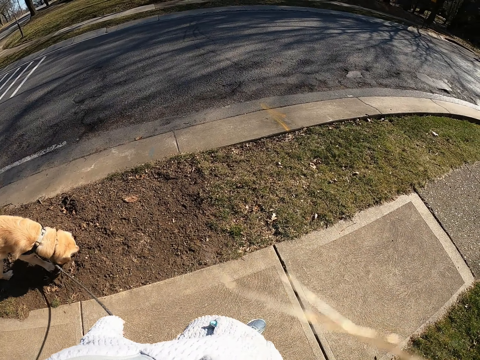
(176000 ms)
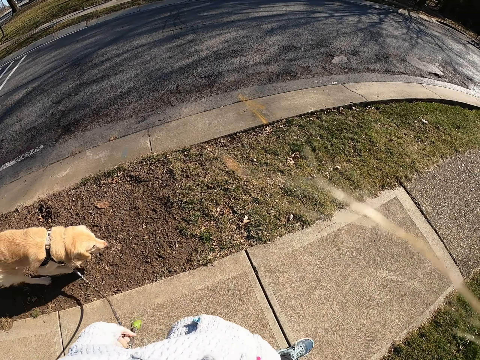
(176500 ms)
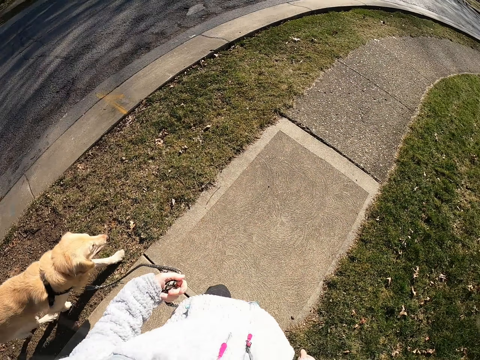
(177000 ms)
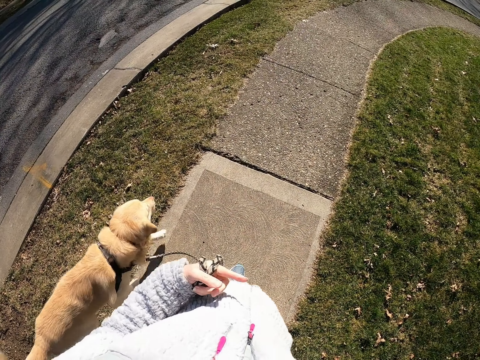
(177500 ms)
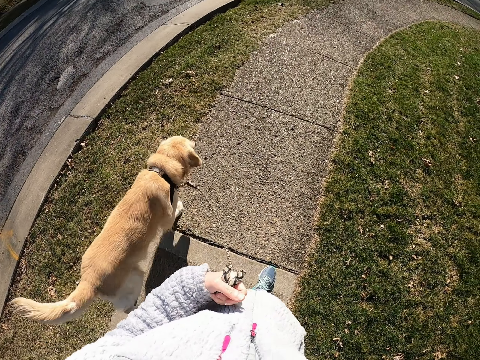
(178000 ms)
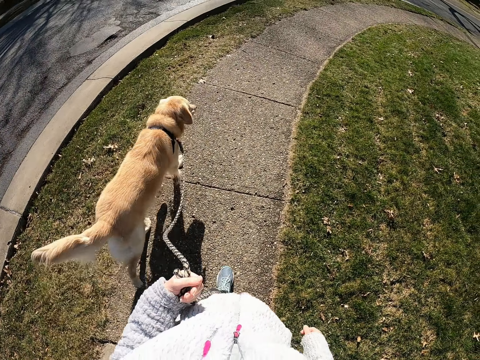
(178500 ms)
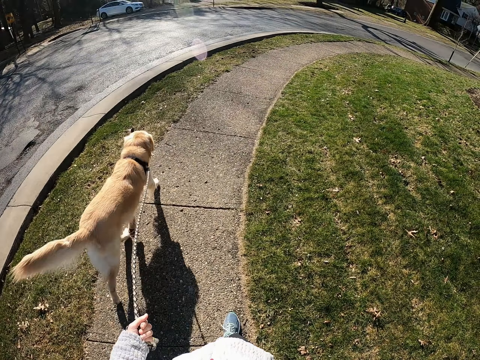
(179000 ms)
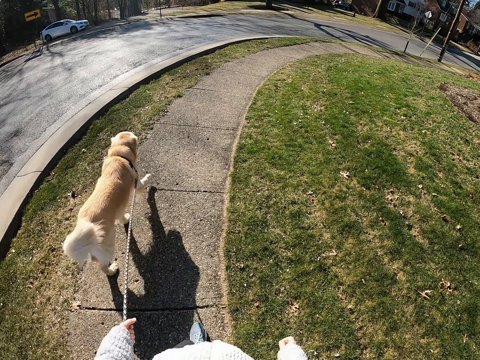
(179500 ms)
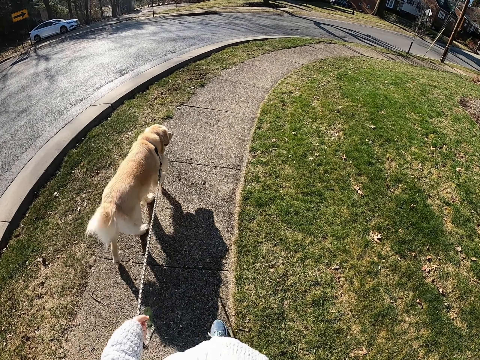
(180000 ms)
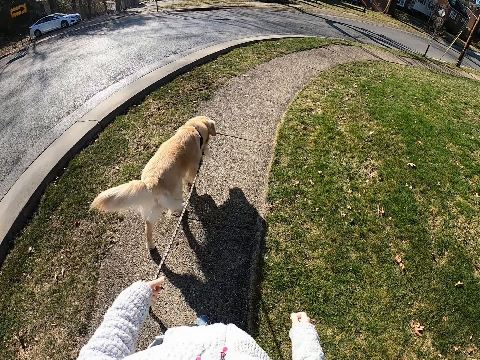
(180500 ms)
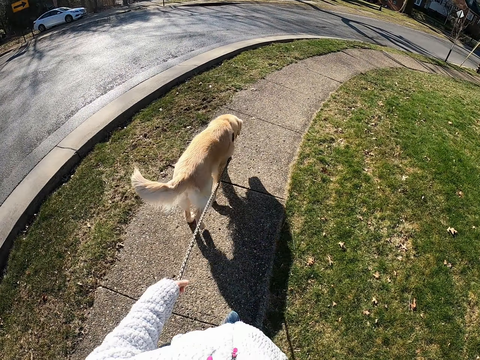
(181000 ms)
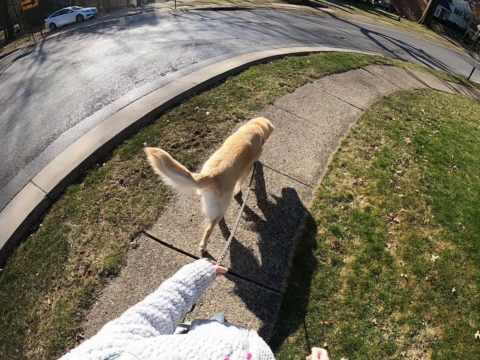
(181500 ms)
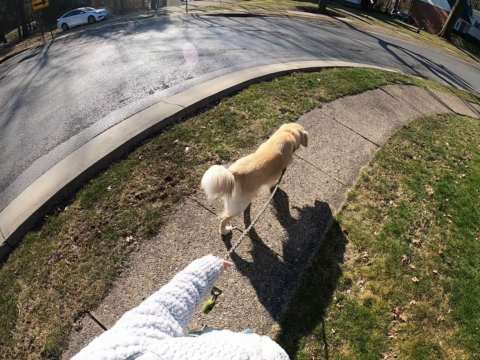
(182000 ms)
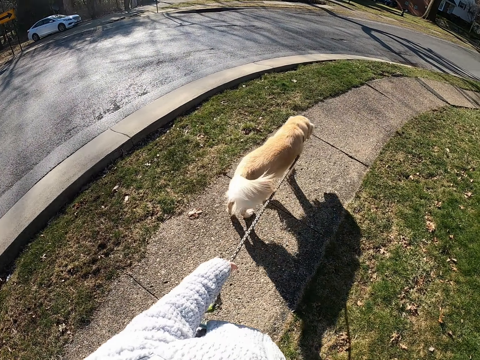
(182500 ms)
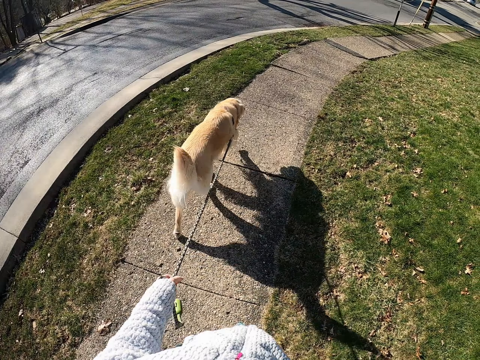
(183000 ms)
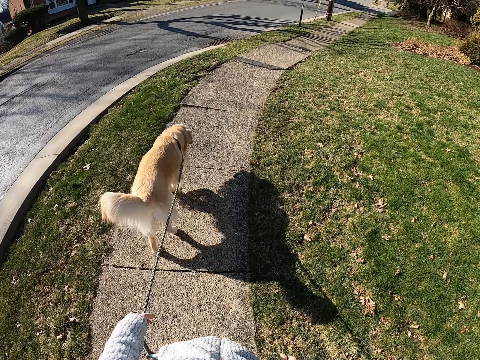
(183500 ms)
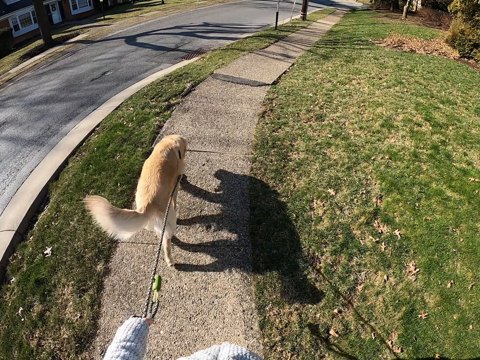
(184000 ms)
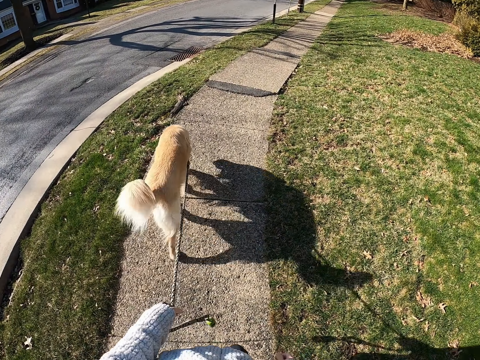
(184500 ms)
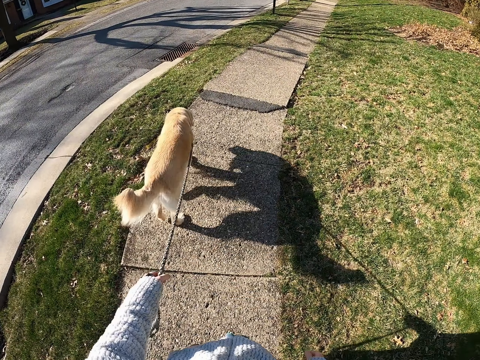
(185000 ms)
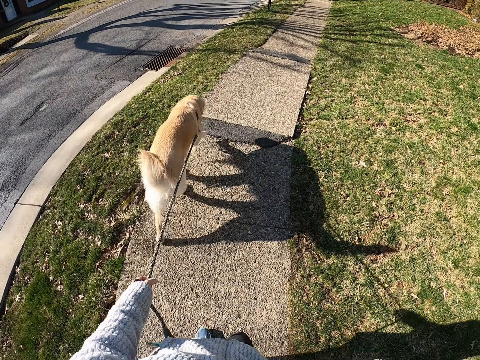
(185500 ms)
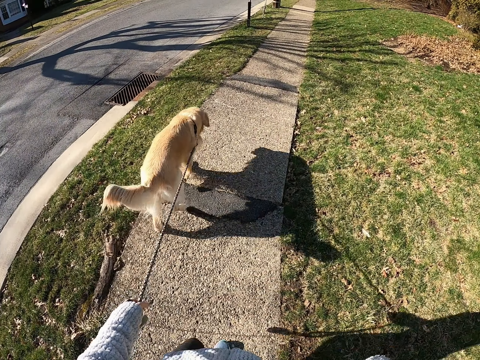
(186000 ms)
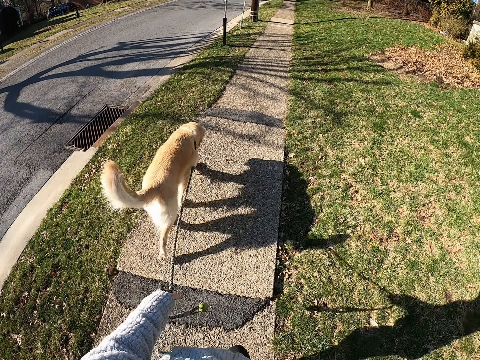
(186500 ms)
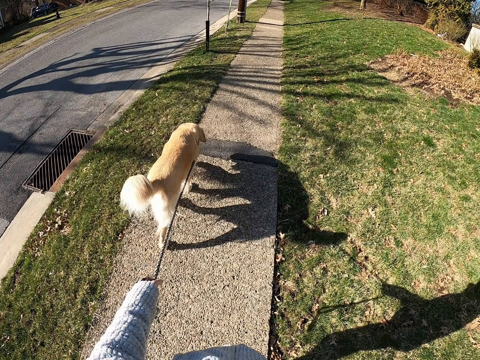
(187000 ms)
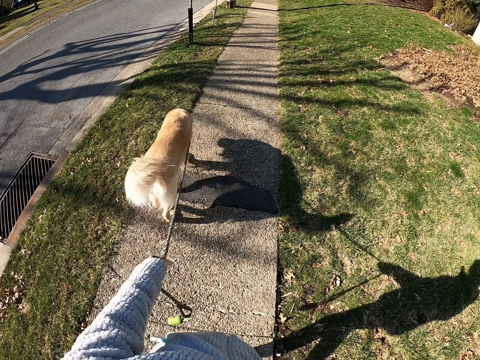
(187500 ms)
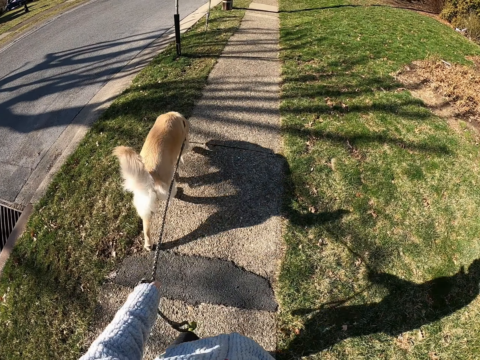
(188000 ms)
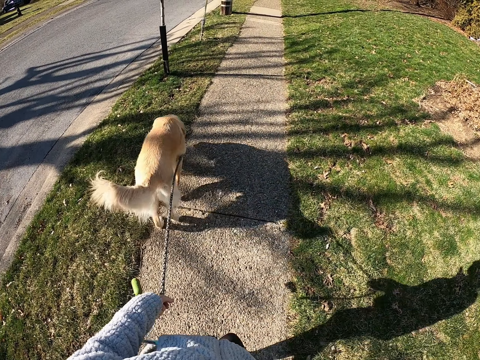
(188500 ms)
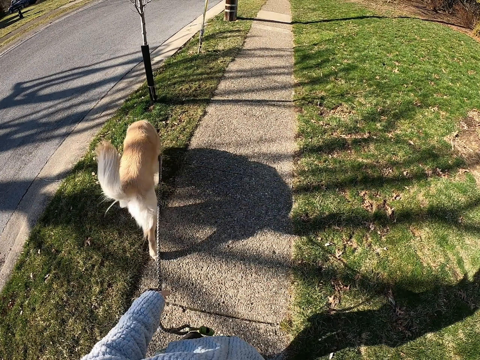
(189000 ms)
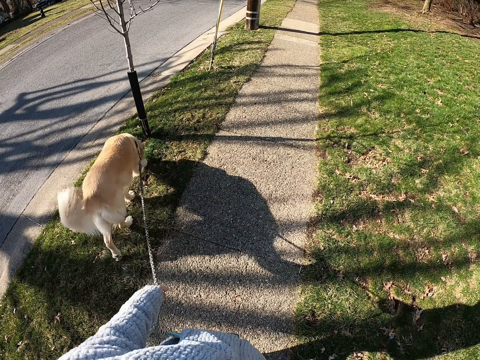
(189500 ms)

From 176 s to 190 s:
The camera wearer walks on the road with the dog. They lift up the right hand. They do something with the hand. They walk on the road with the dog.

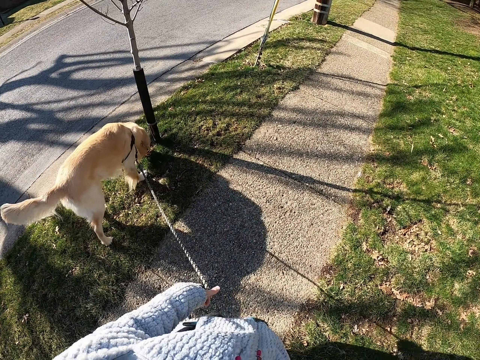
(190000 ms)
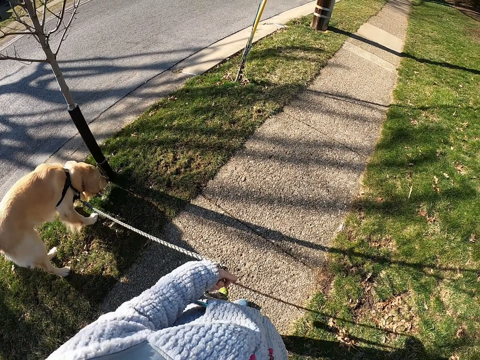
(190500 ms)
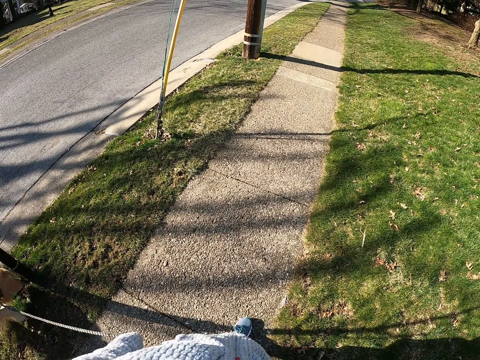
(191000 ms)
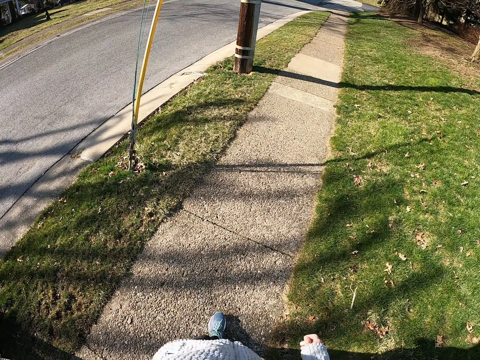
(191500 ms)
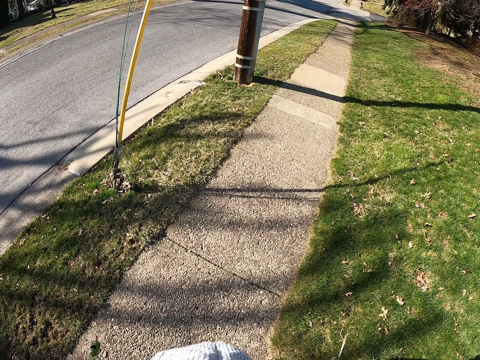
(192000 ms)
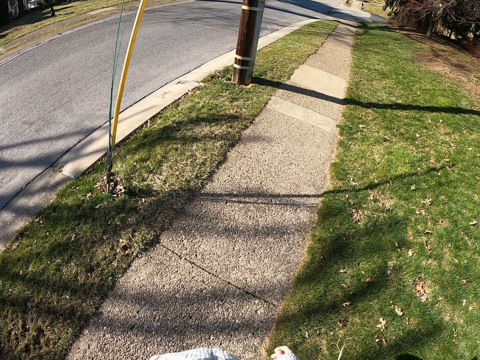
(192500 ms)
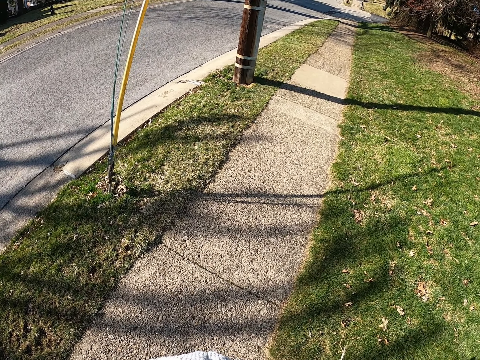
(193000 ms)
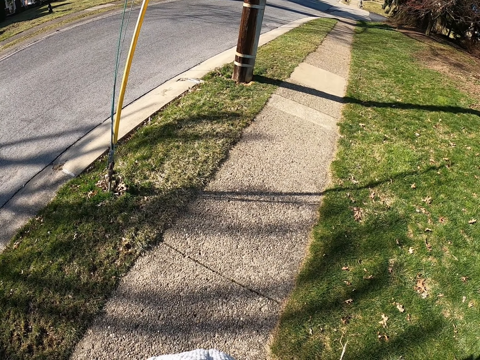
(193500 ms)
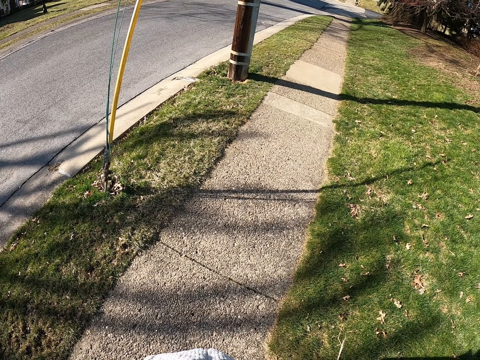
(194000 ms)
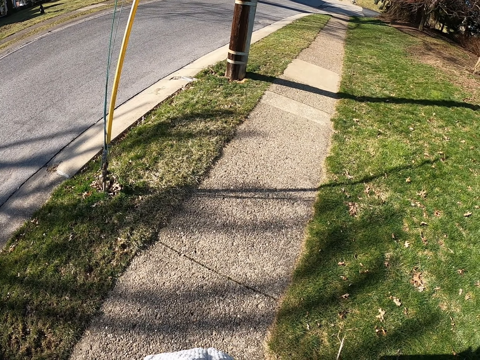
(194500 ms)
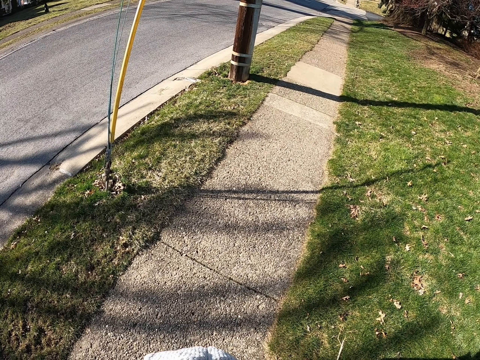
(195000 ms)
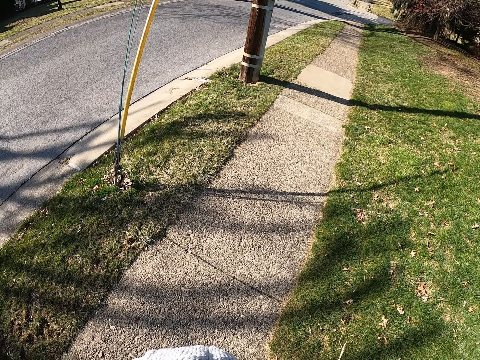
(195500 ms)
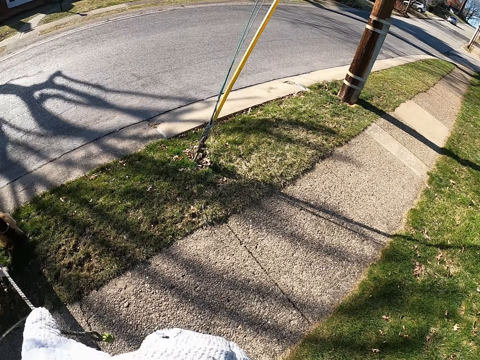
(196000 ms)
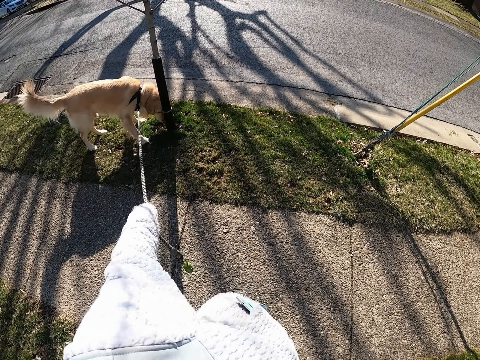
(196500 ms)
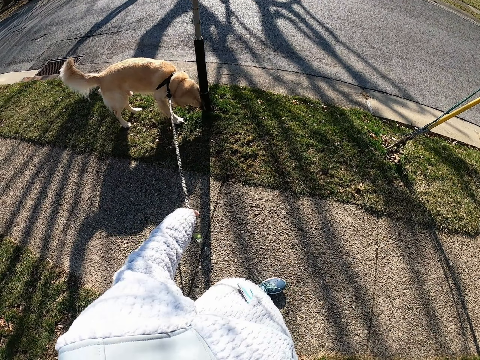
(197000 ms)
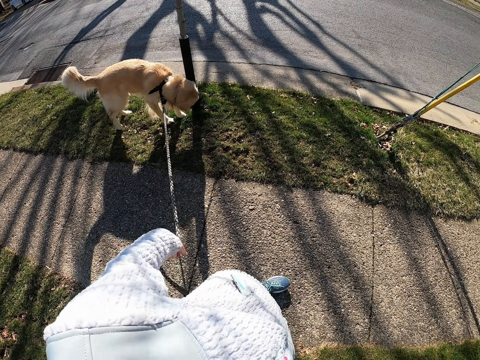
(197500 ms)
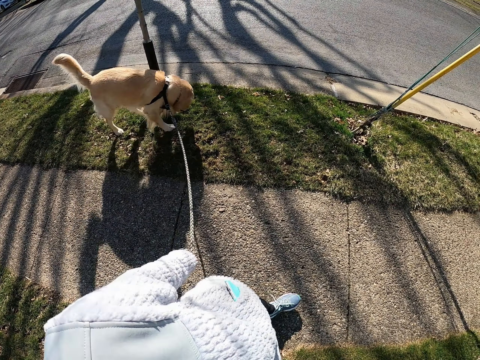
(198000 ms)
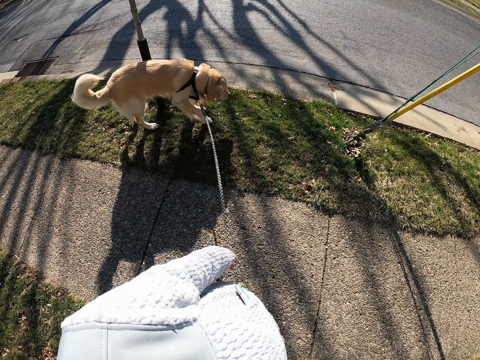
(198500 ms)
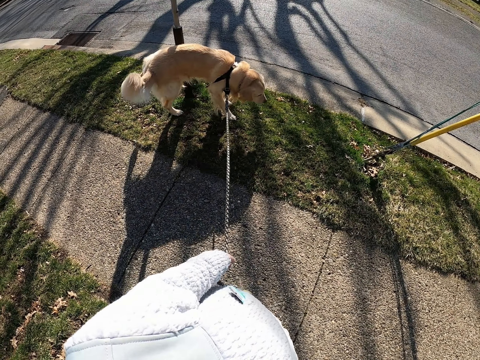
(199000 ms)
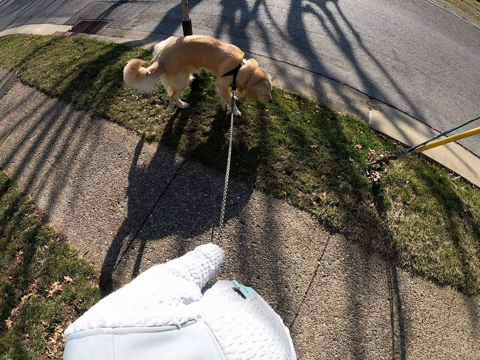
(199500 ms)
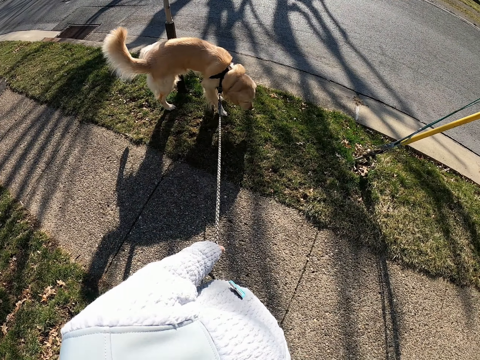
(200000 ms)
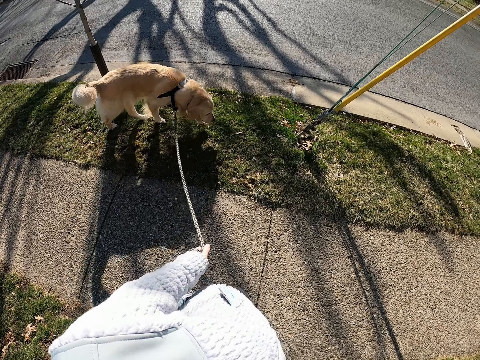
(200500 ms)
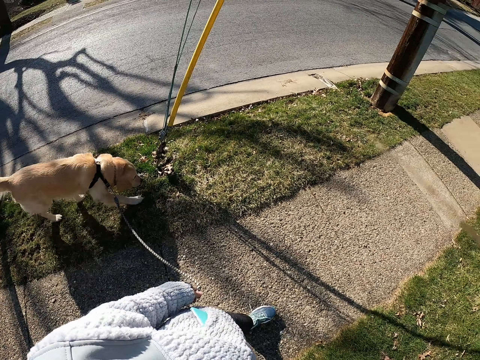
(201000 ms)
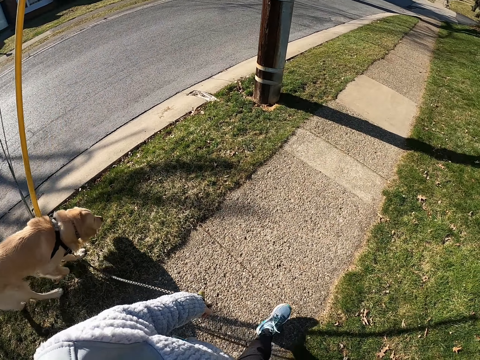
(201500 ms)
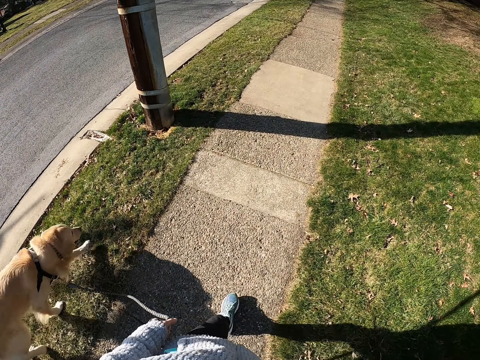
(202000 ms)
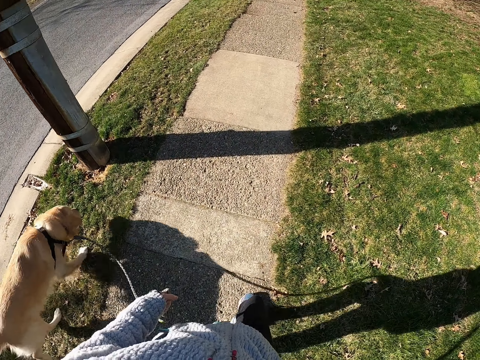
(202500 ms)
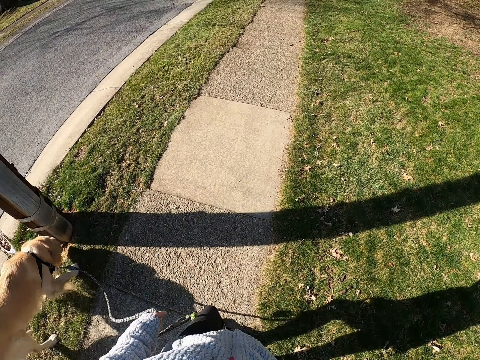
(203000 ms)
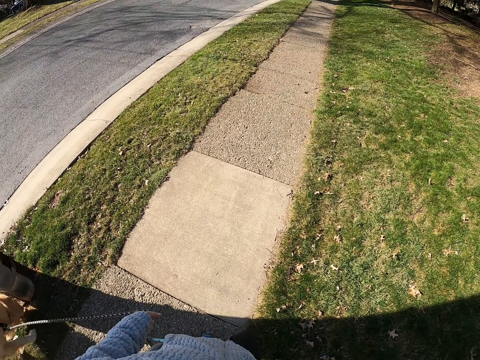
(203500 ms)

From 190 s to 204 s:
The camera wearer stands on the road with the dog. They stop. They look at the dog. They look around. They pull the dog's leash. They look at the dog. They stand on the road with the dog. They walk on the road with the dog.
